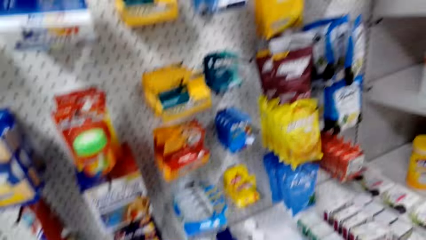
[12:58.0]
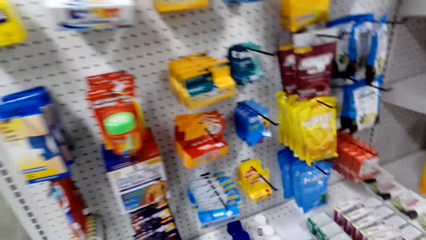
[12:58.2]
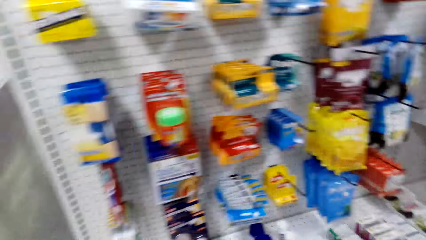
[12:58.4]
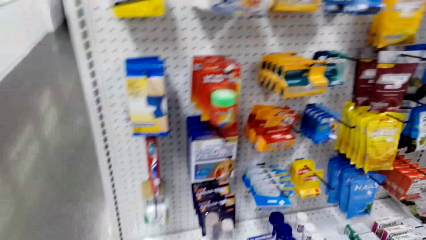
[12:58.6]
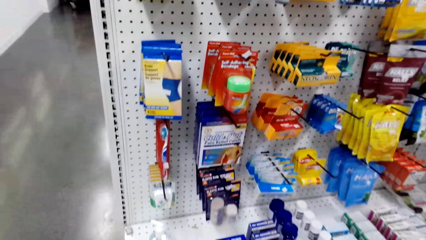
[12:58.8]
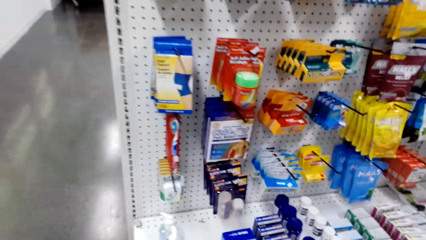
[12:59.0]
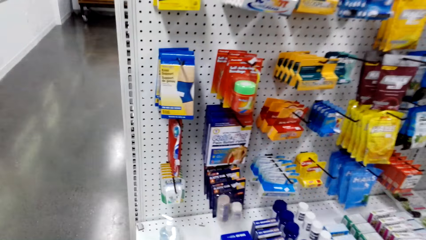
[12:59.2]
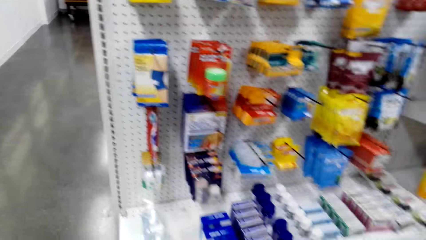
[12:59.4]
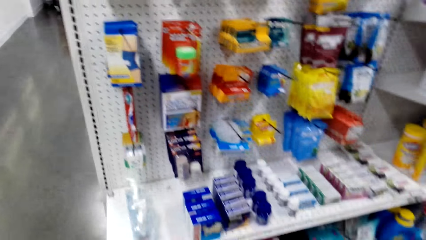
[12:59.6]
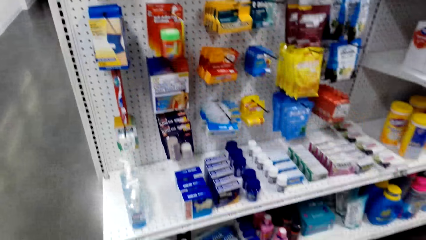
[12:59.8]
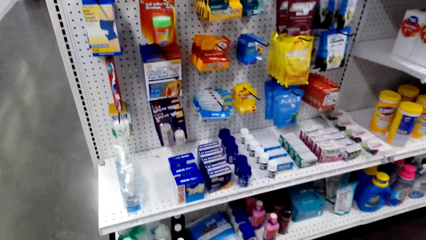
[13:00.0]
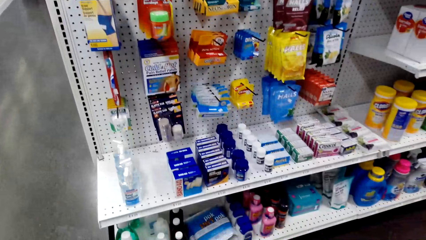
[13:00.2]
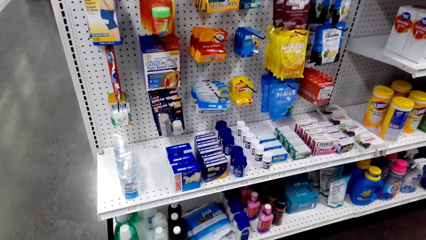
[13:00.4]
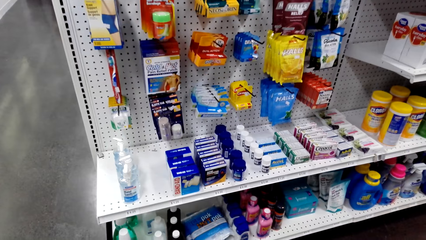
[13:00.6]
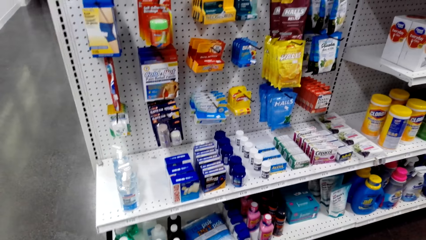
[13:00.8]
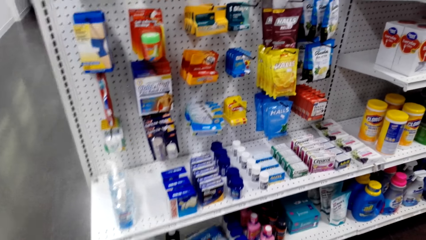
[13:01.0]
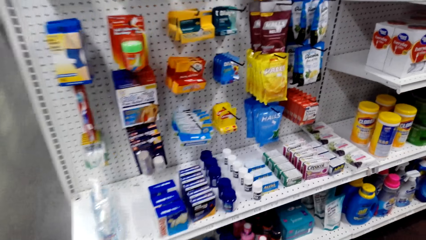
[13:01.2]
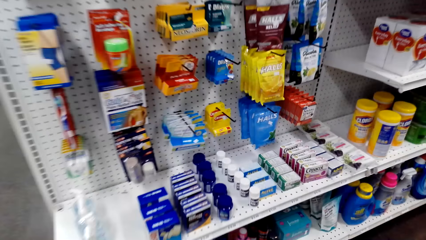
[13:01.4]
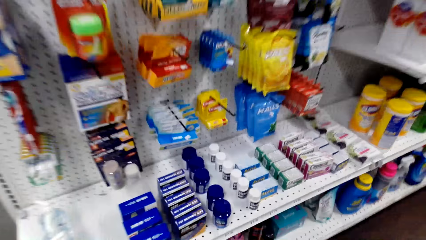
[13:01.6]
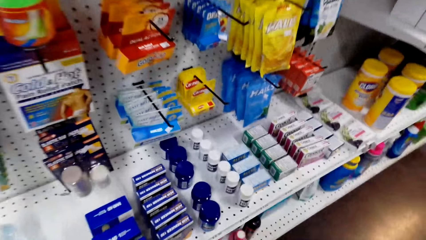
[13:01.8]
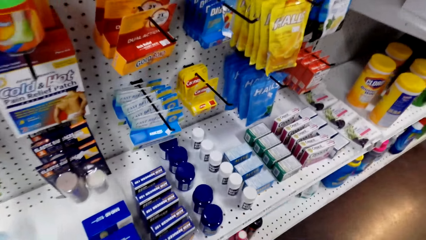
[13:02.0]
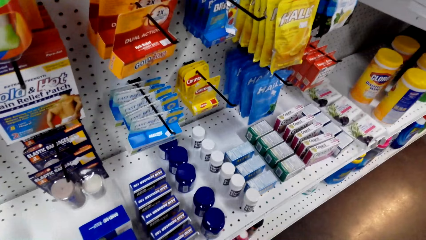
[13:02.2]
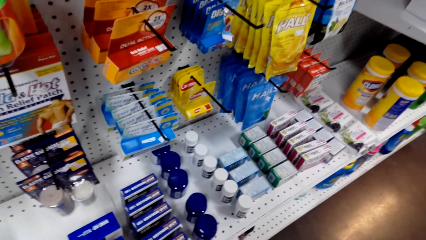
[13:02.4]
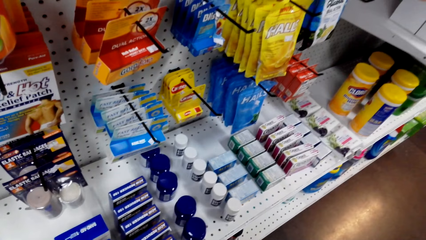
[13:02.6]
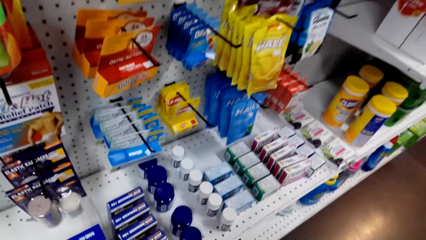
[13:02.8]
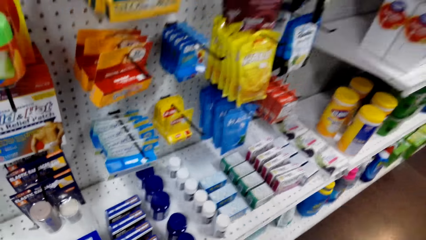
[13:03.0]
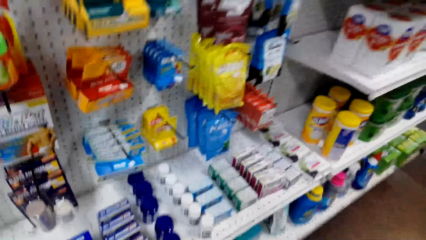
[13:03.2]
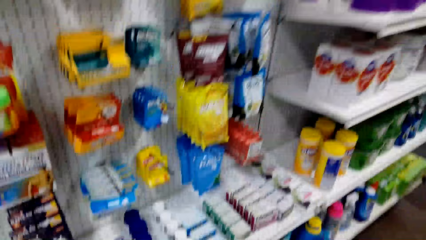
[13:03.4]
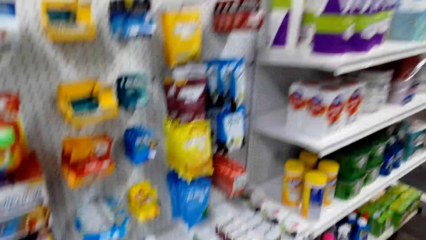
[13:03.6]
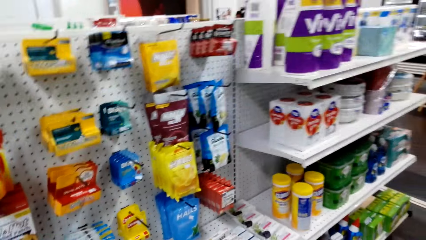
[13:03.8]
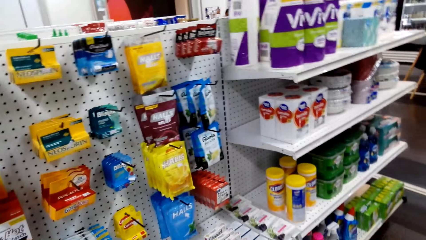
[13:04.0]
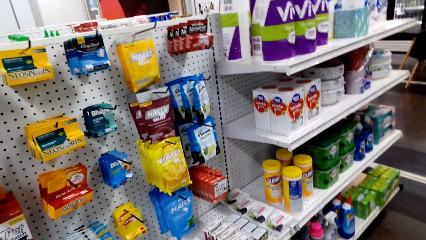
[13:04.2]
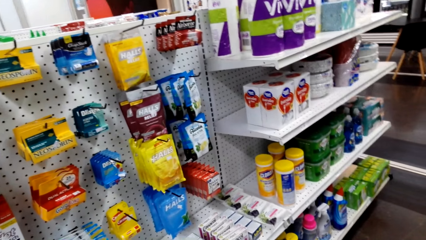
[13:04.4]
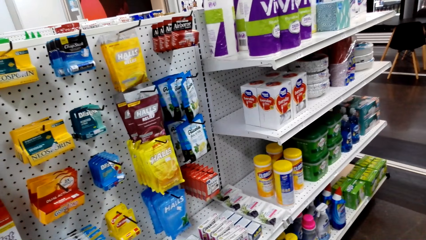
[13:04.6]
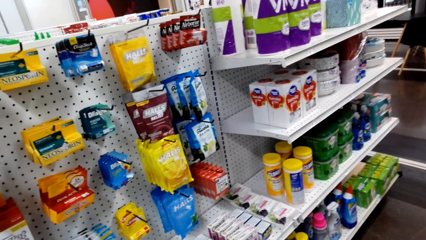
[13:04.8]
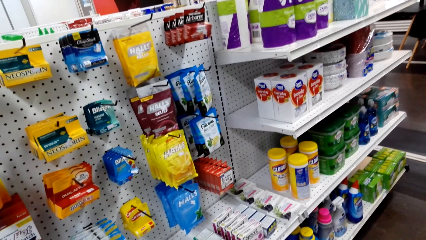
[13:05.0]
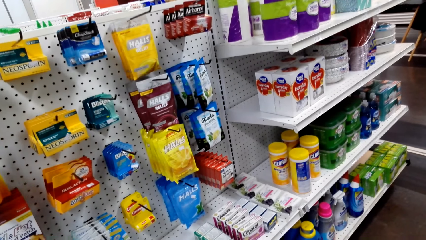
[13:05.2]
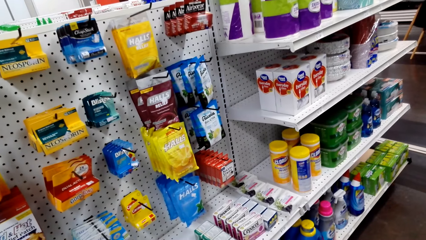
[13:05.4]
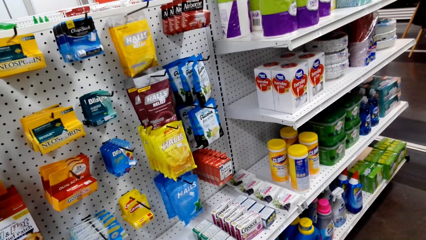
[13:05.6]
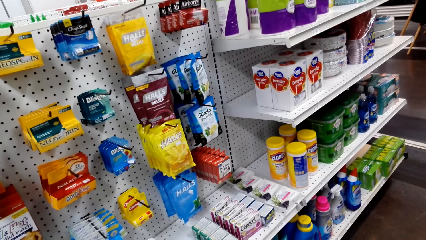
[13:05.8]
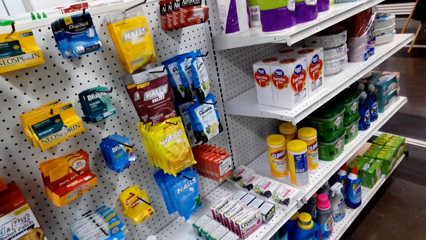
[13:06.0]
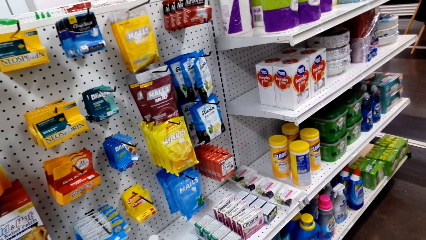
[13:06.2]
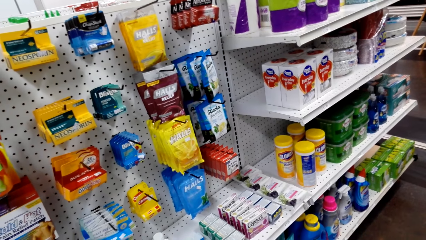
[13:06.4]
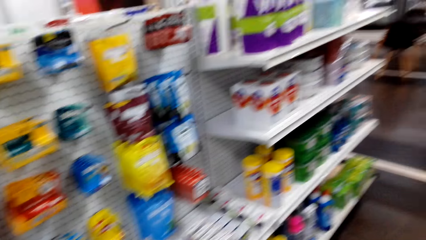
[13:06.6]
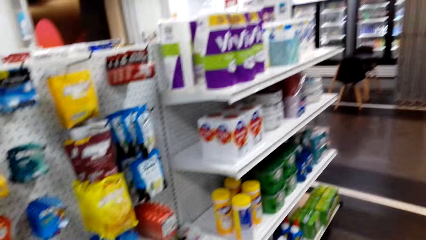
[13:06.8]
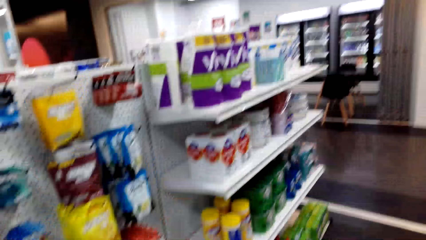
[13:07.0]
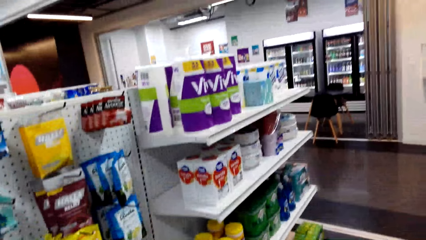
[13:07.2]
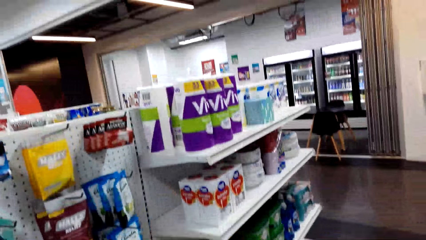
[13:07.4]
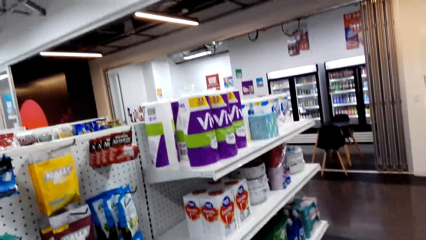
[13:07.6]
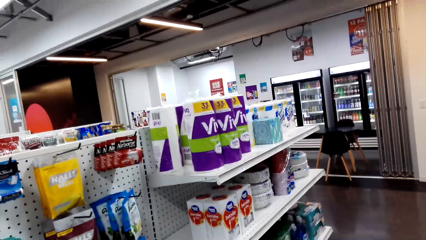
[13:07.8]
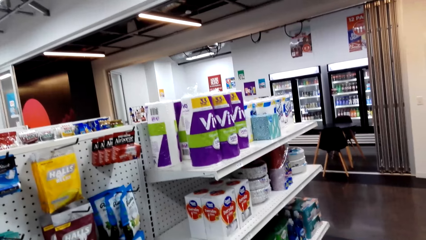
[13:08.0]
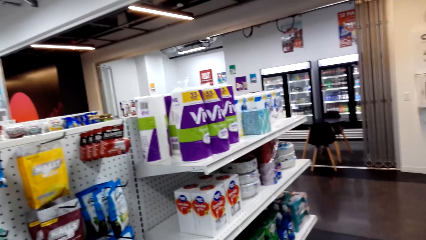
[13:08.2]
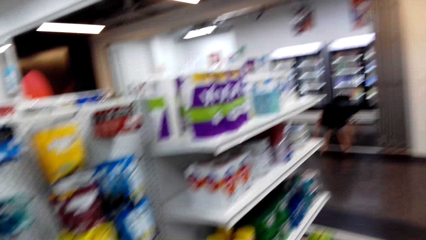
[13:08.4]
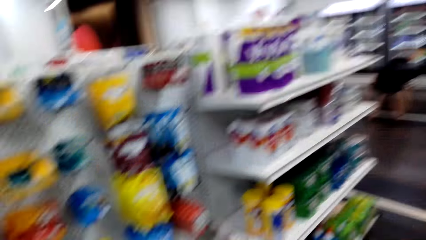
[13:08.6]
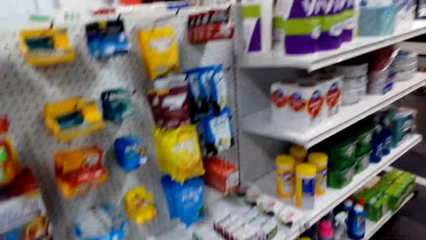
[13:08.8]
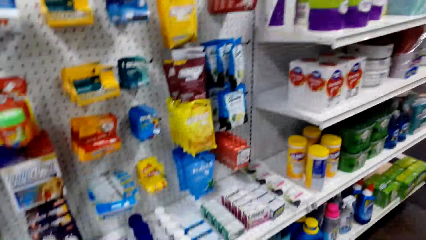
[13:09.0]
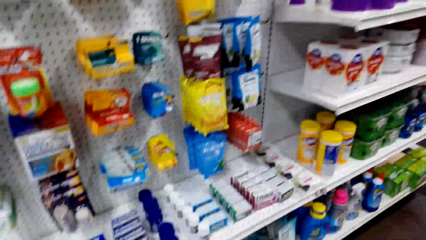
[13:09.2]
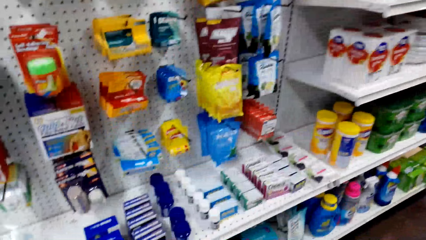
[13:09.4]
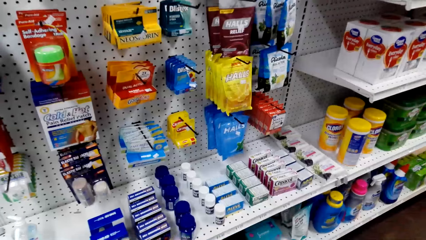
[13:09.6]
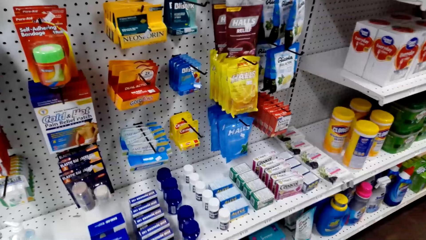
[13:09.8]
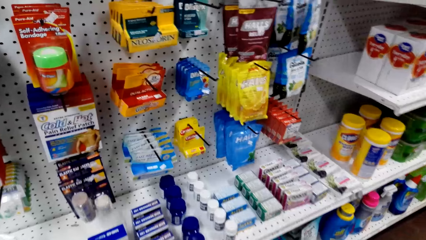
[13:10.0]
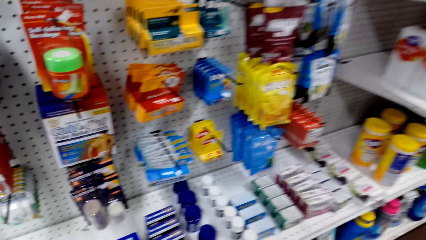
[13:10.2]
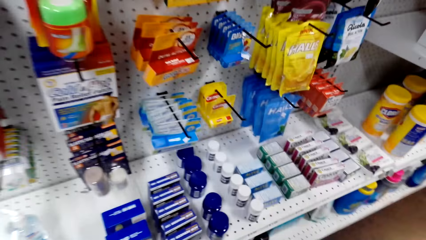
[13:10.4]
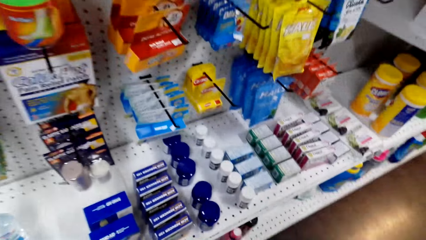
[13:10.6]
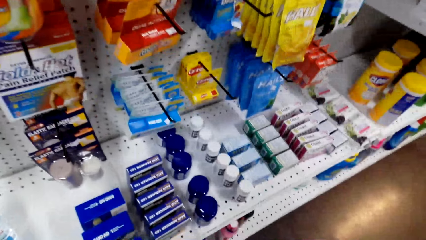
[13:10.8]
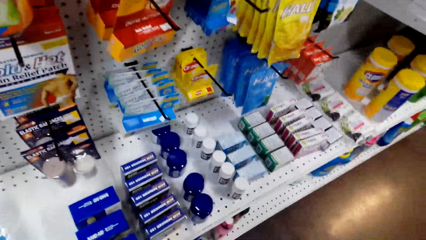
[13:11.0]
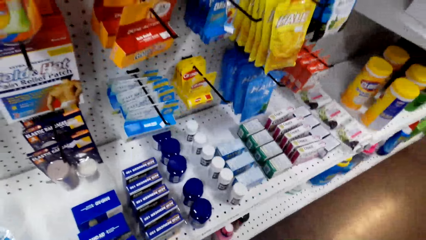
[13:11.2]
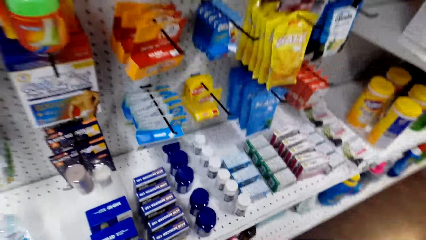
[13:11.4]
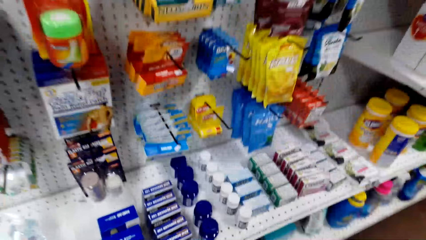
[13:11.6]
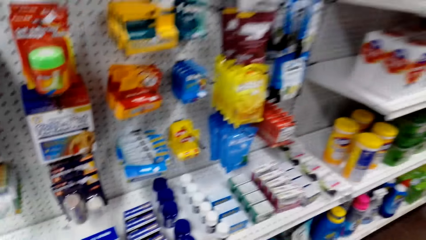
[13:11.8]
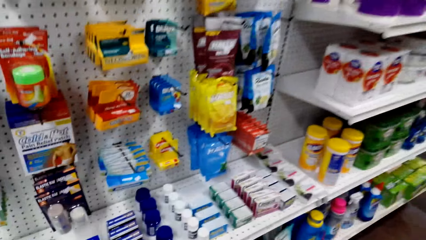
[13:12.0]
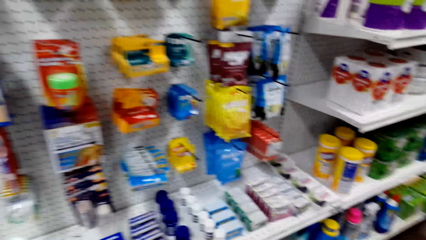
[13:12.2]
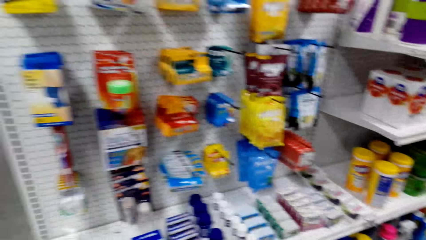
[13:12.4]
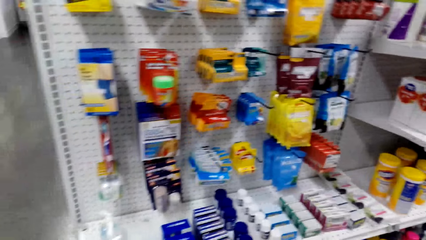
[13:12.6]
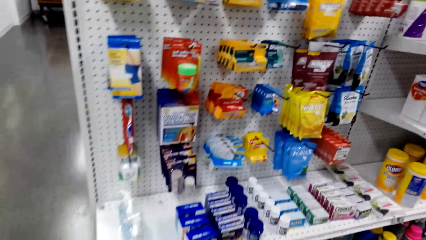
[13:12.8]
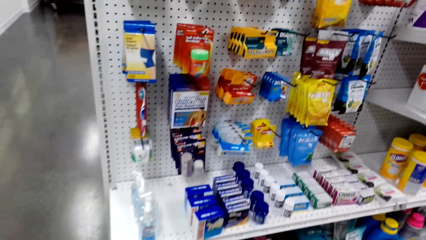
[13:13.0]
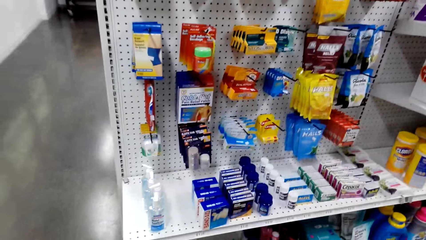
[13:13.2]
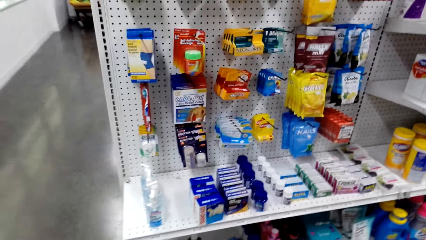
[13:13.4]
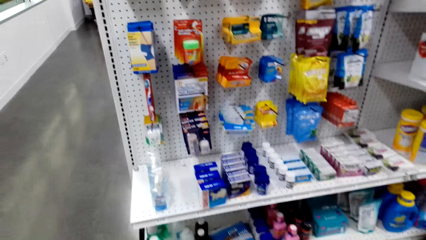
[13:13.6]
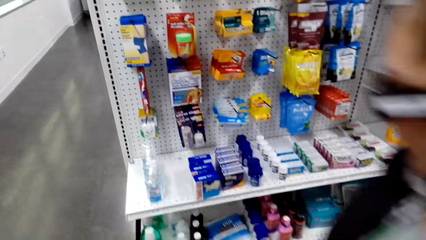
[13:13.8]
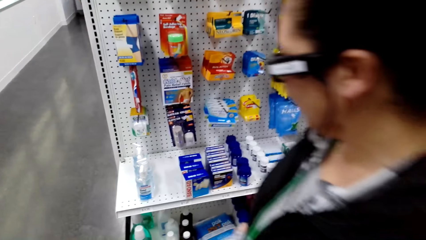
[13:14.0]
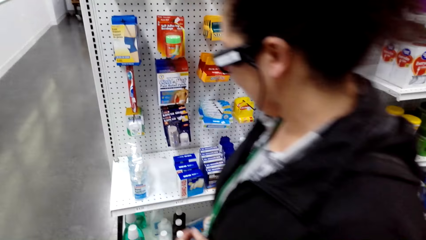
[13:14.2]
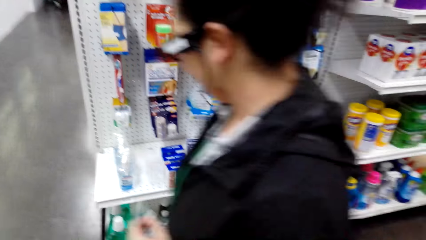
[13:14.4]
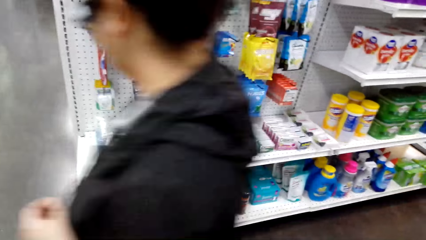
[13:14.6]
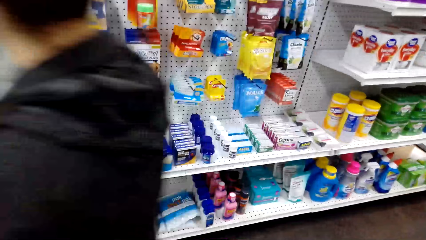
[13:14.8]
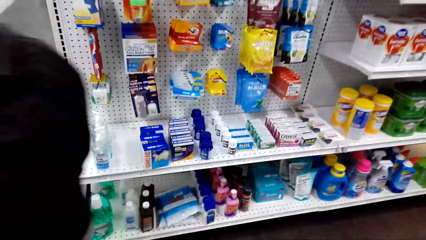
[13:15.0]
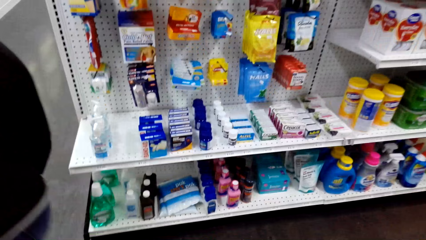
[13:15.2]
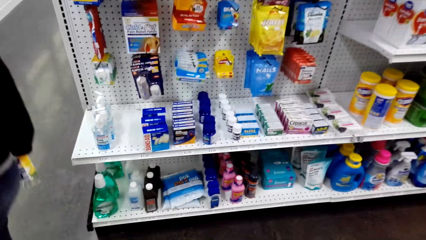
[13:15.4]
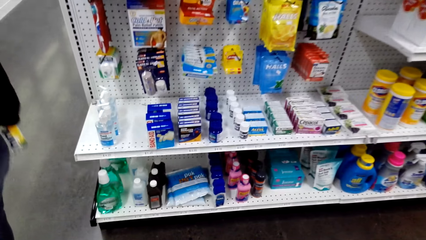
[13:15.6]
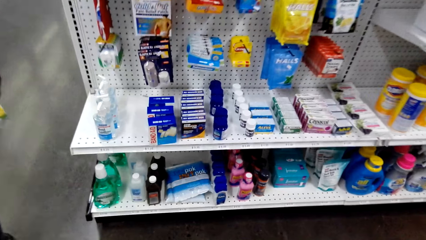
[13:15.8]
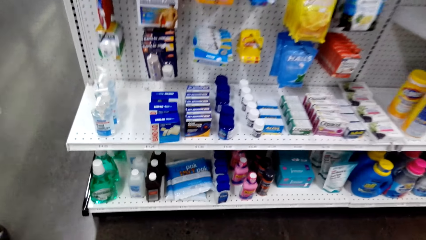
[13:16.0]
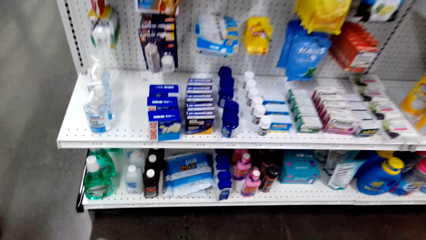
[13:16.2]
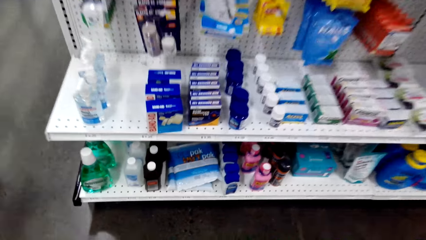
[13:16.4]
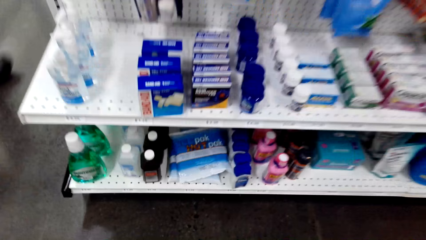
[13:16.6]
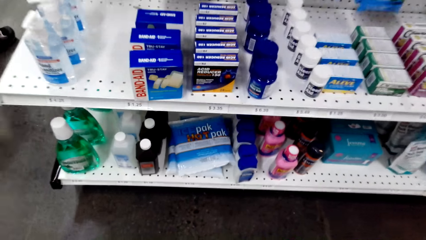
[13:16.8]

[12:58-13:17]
The camera wearer stares at the shelf. They look around the convenience store. They talk to a woman. They stare at the shelf.
